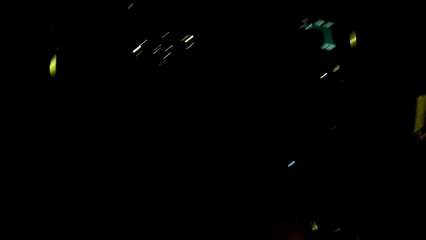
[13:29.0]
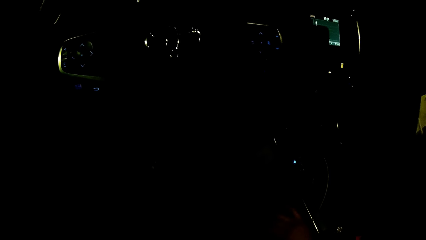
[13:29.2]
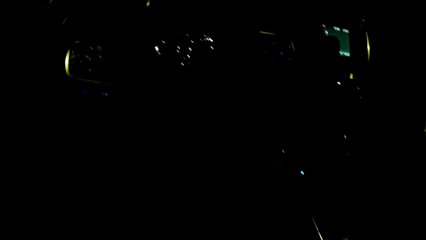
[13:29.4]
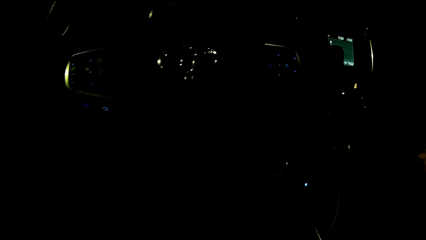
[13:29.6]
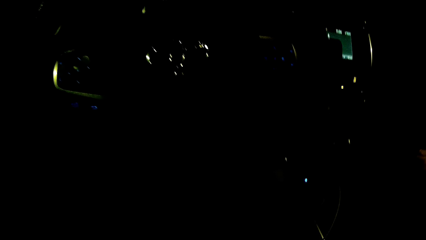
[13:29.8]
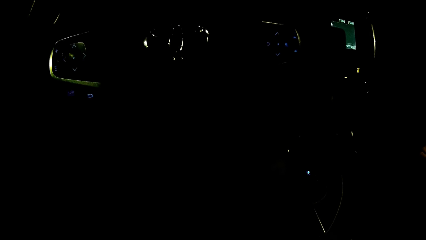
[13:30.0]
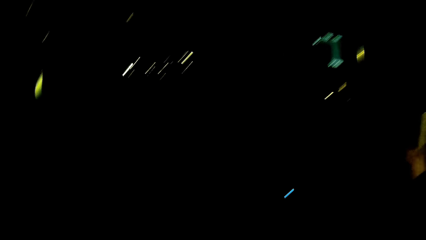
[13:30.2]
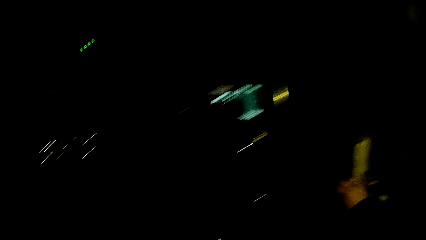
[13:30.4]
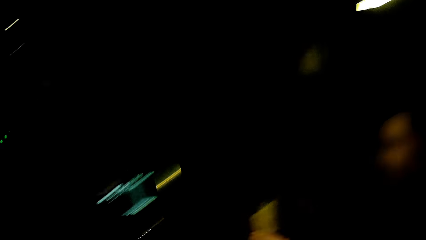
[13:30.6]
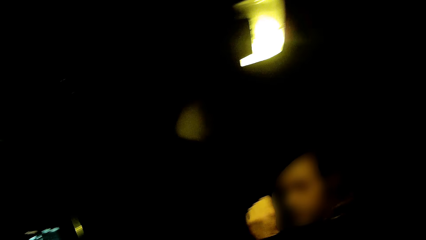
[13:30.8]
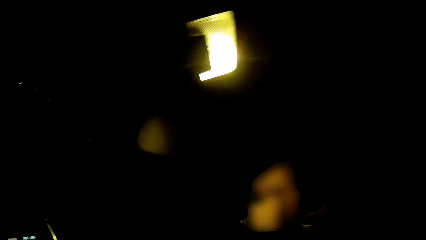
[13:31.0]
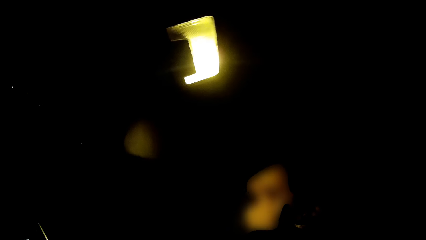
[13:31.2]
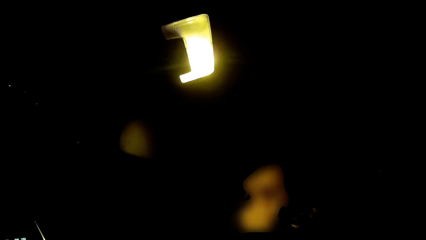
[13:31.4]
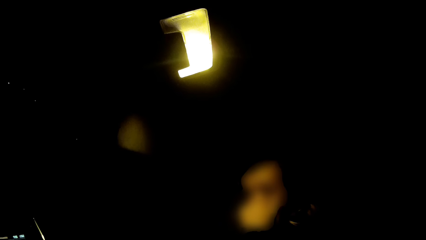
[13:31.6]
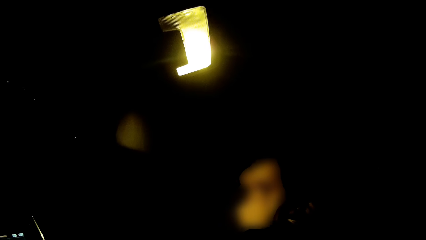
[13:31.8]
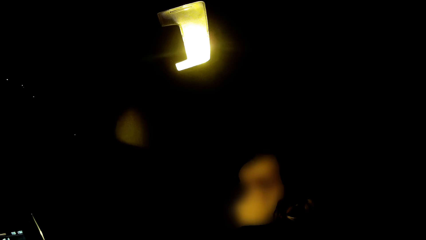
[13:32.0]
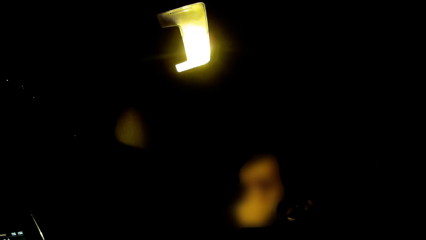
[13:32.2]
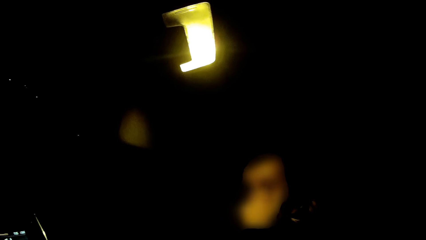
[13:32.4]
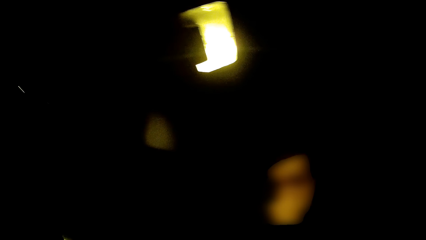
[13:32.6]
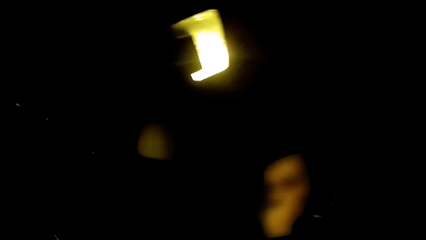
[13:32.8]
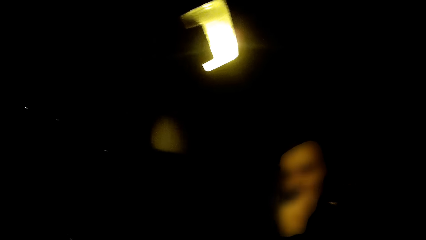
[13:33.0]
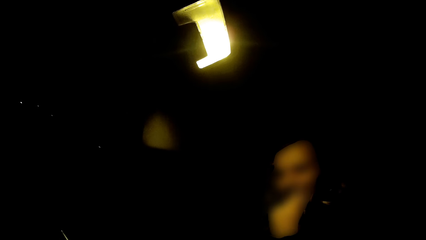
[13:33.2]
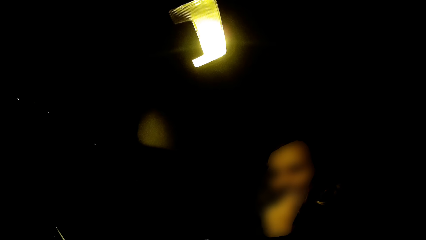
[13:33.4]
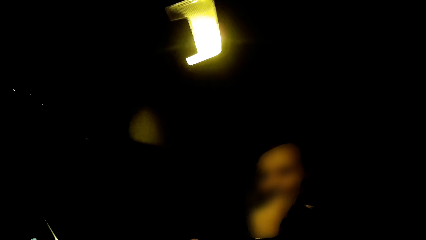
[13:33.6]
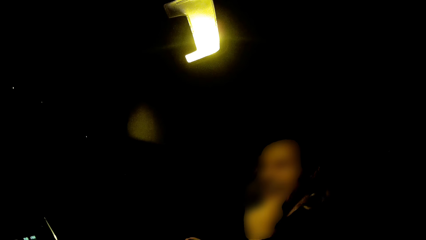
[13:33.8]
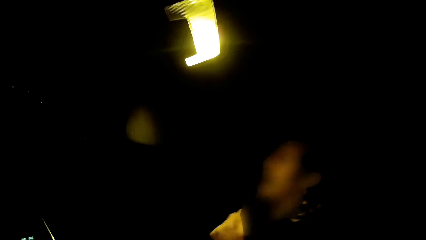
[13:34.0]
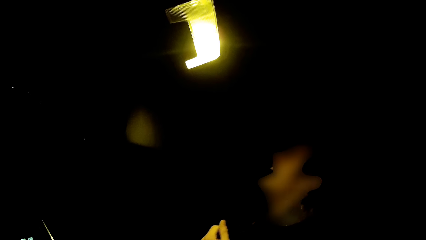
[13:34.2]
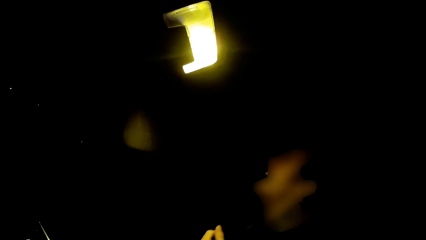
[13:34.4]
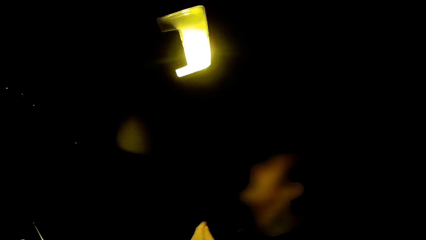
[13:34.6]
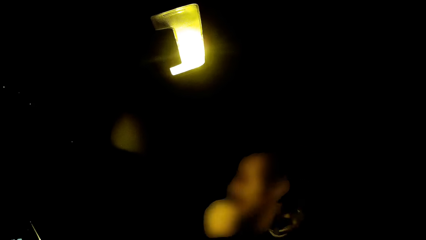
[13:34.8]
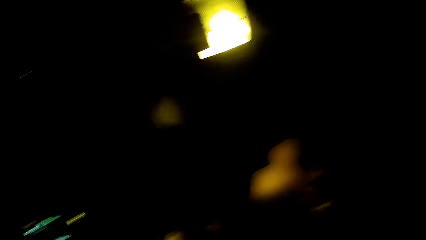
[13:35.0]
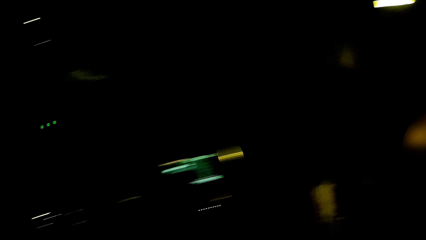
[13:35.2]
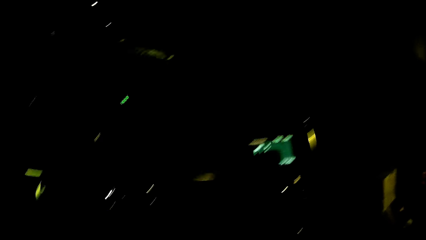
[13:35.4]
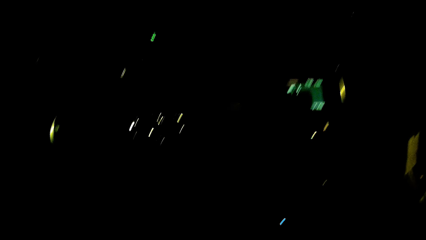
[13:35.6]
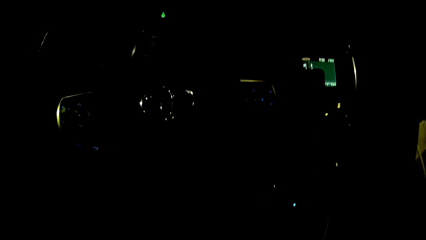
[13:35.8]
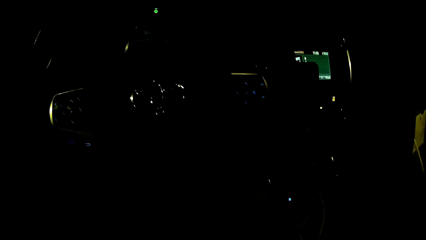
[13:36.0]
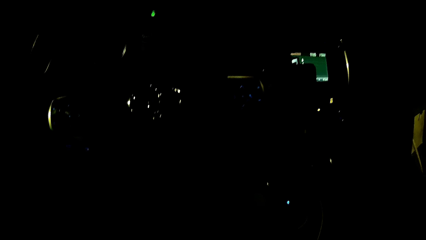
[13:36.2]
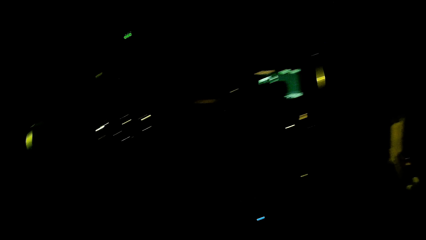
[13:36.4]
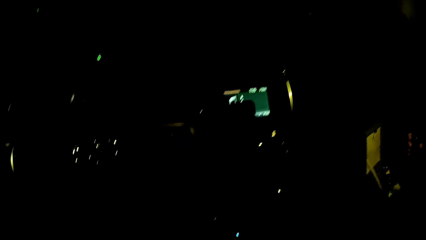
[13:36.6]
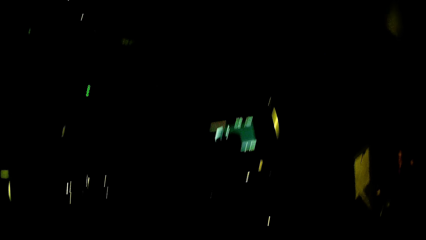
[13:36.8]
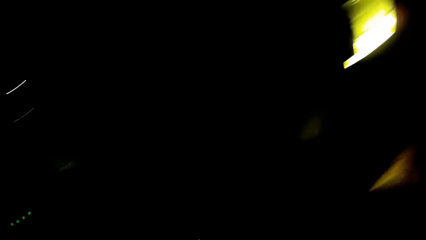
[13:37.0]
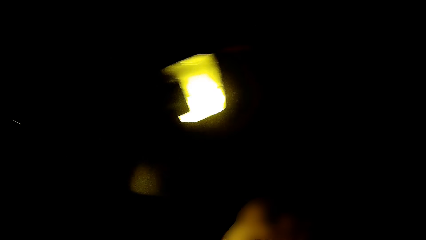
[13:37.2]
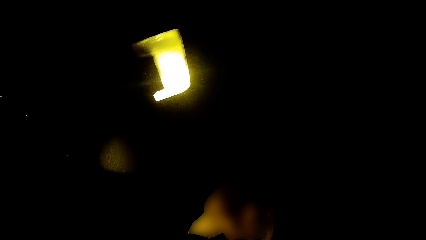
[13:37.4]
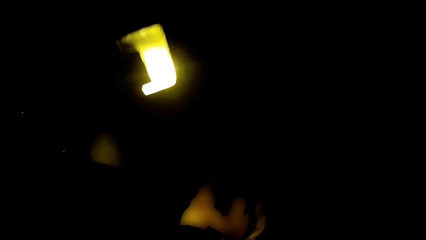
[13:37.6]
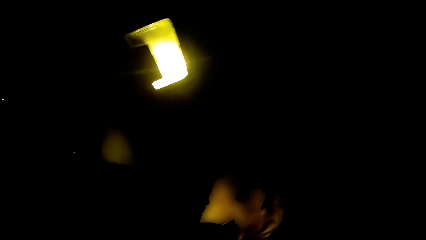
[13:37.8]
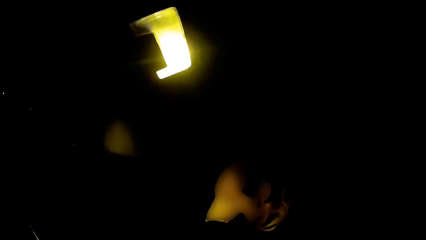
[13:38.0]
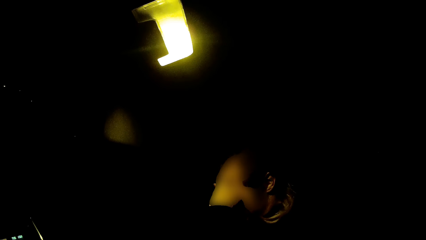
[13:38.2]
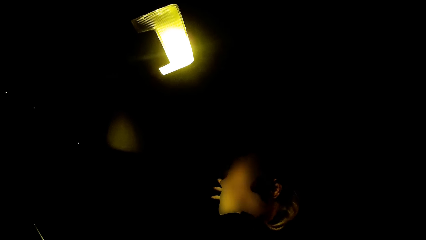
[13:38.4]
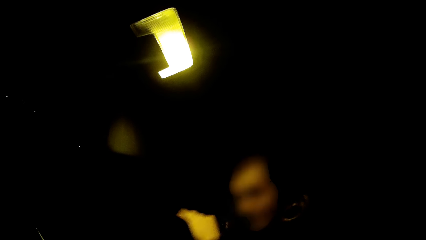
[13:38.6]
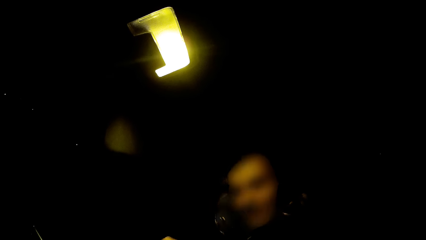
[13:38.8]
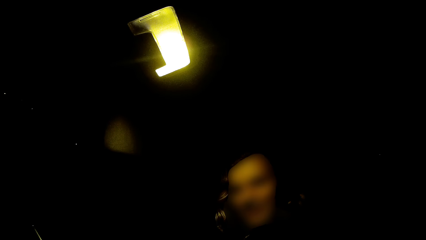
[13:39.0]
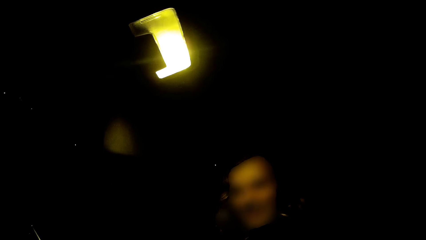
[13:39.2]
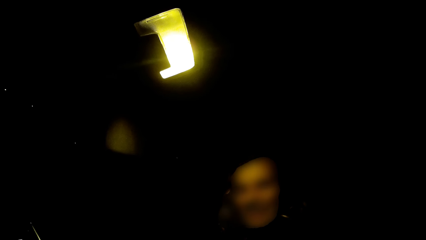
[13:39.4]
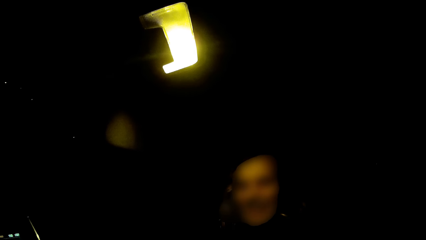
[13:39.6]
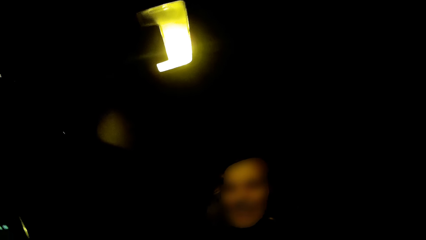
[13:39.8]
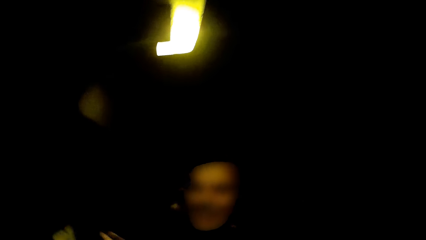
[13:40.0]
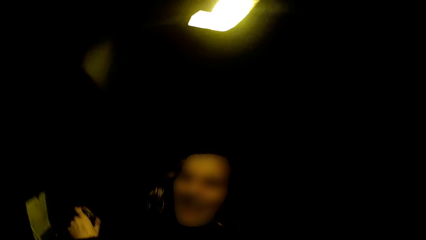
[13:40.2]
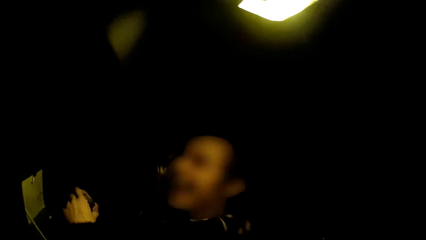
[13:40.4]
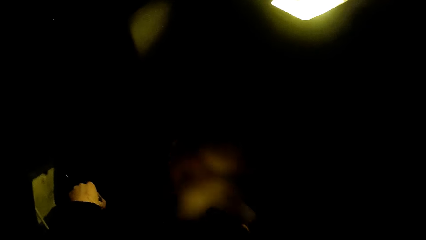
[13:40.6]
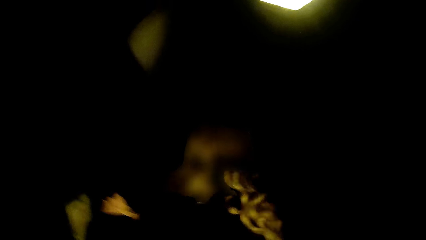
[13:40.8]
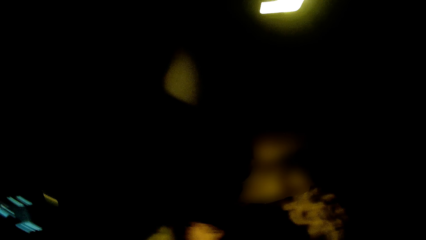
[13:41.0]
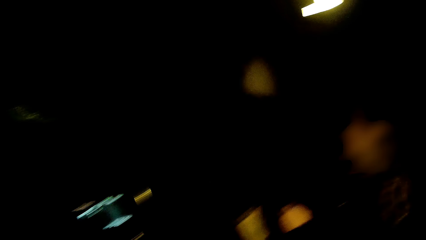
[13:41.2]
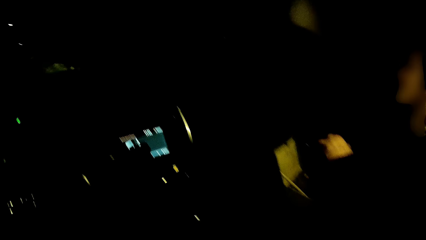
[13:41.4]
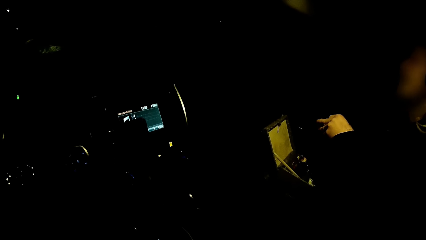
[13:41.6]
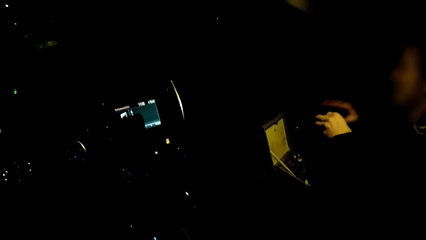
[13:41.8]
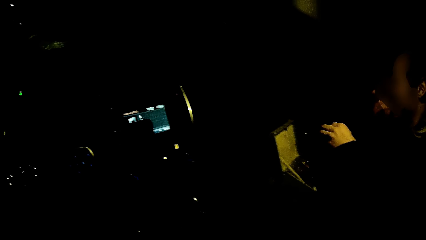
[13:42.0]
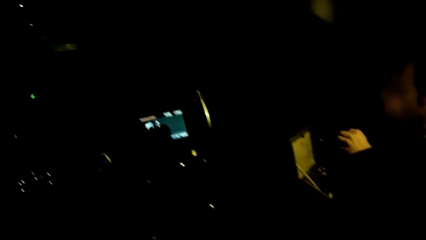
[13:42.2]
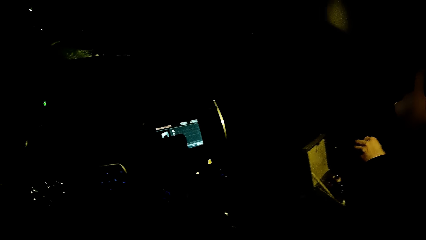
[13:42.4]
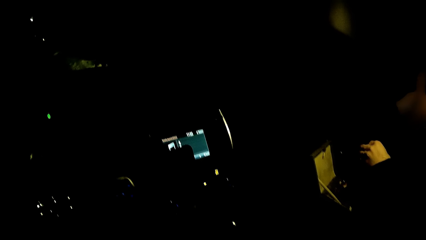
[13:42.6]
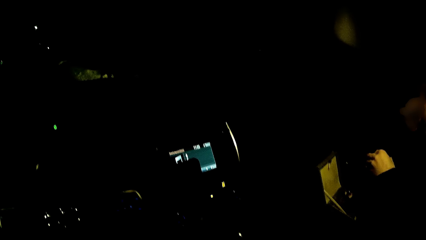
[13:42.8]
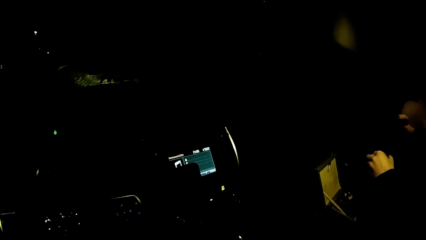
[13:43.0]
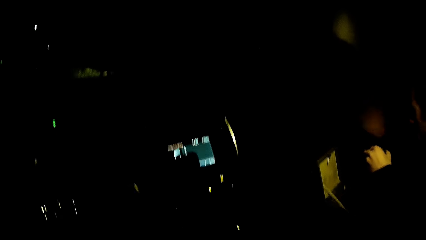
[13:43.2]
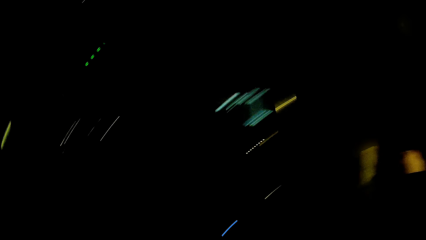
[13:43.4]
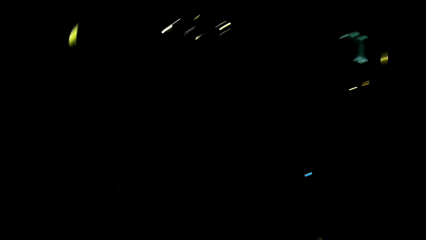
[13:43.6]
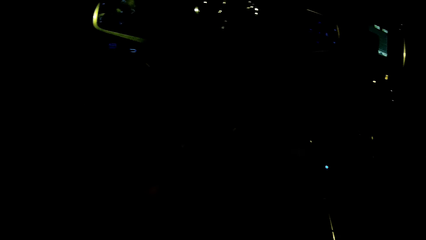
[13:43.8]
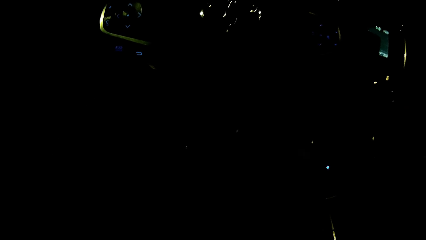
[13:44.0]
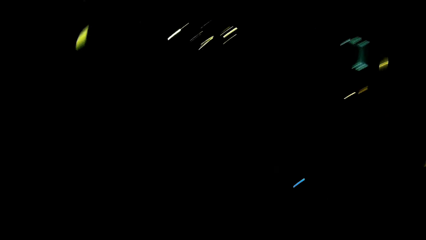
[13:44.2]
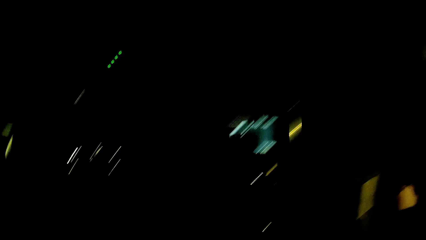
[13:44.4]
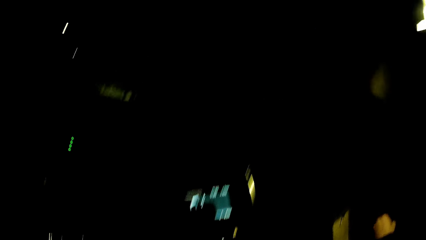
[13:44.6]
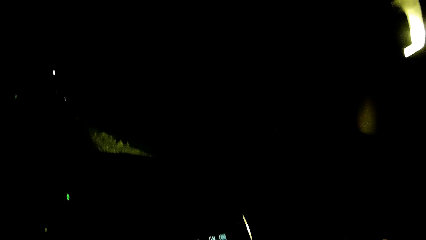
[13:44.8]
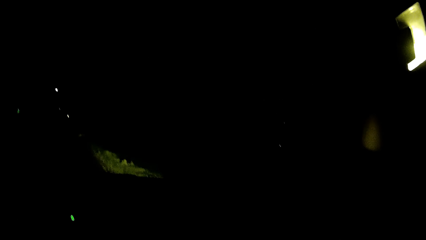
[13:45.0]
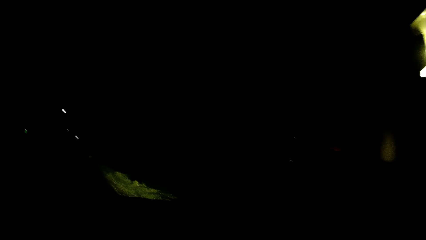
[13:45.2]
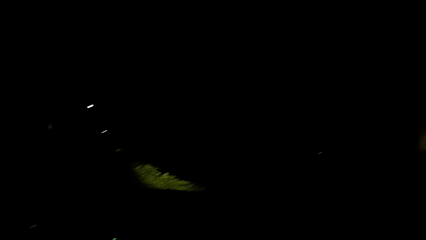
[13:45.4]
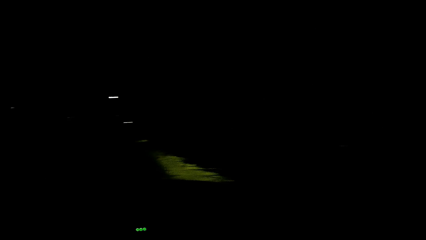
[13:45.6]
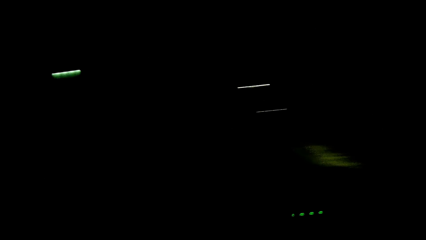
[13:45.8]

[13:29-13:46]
The camera wearer looks at the woman. The woman wipes her face and applies make up on her face.
